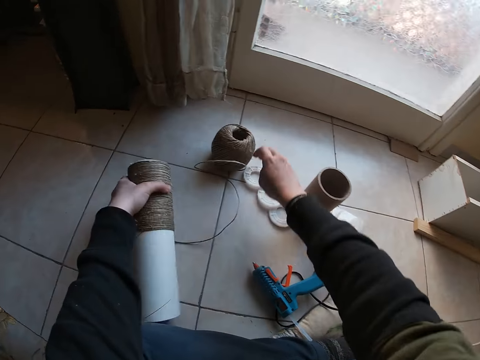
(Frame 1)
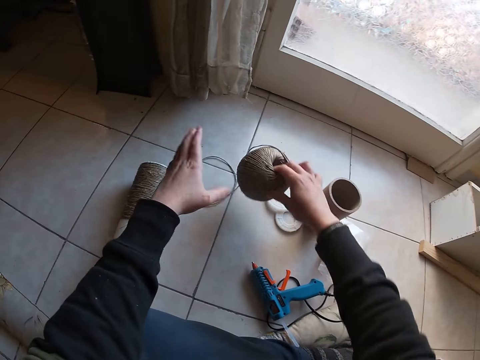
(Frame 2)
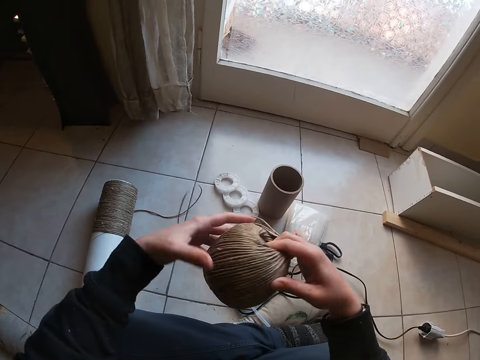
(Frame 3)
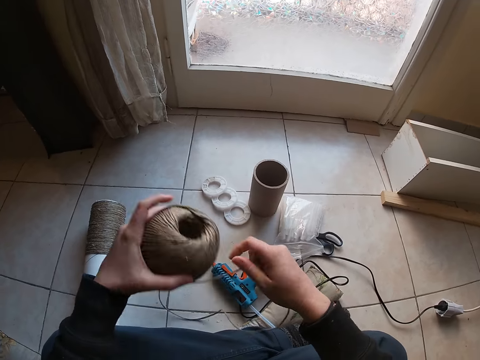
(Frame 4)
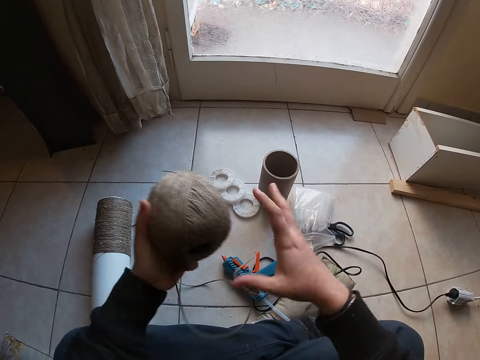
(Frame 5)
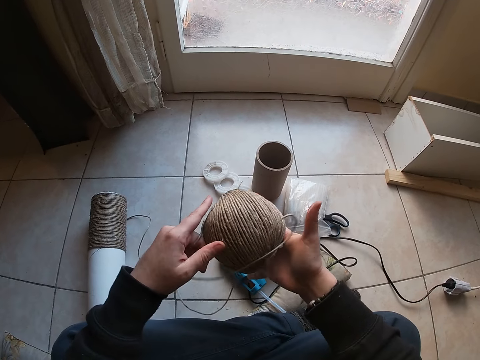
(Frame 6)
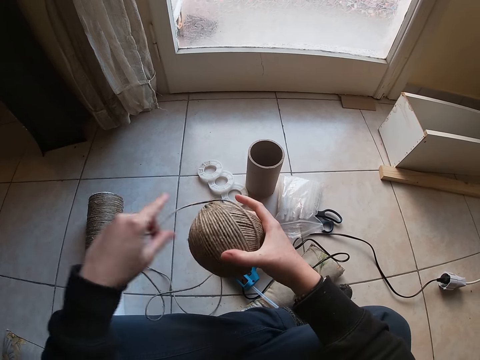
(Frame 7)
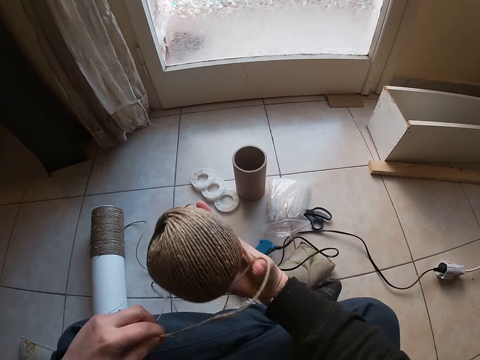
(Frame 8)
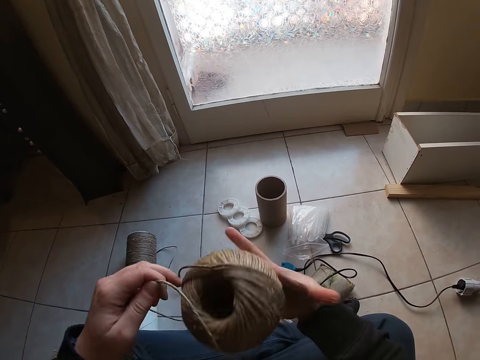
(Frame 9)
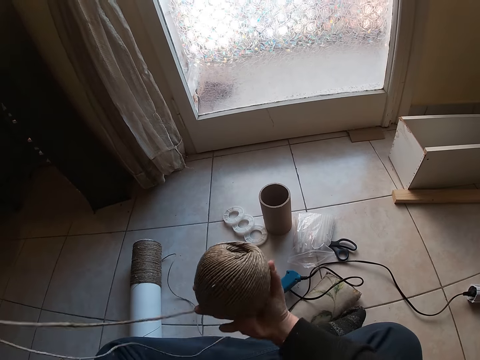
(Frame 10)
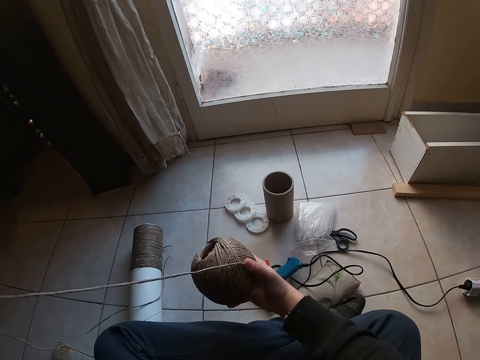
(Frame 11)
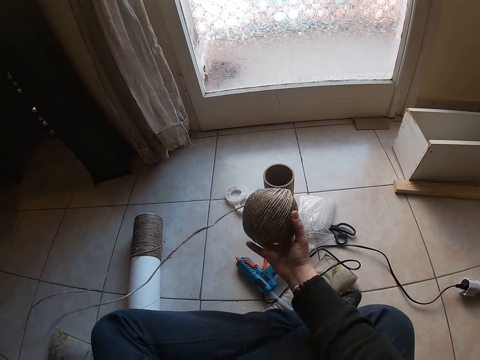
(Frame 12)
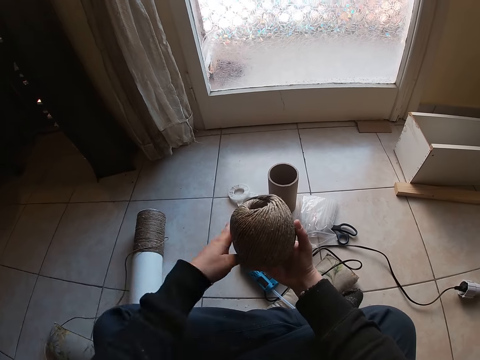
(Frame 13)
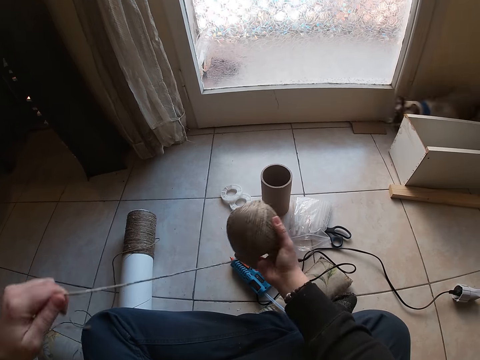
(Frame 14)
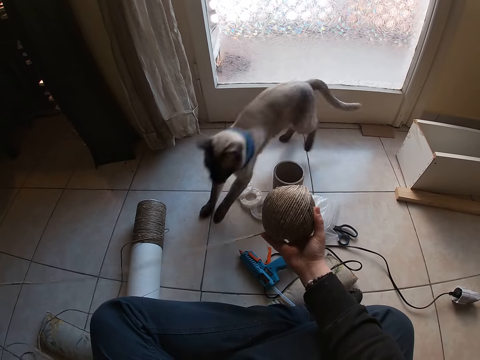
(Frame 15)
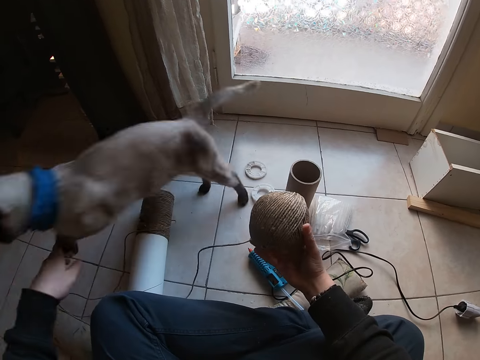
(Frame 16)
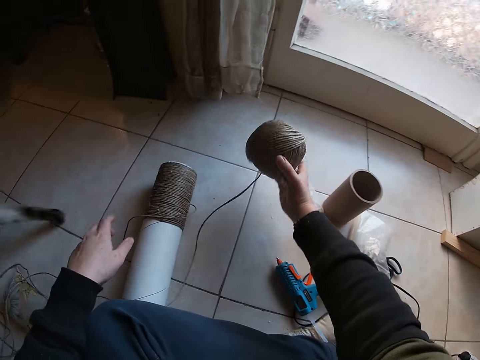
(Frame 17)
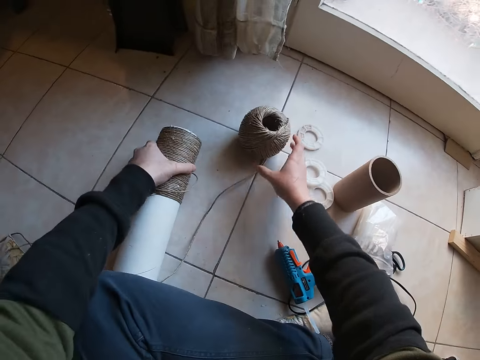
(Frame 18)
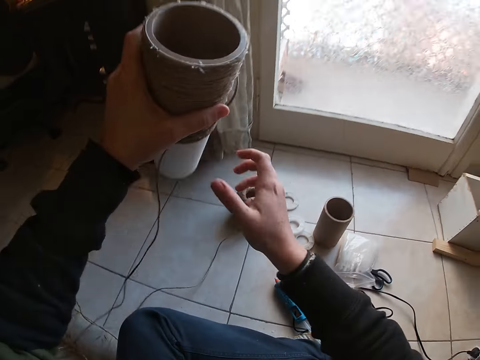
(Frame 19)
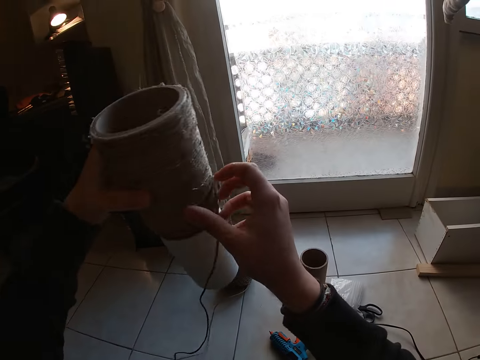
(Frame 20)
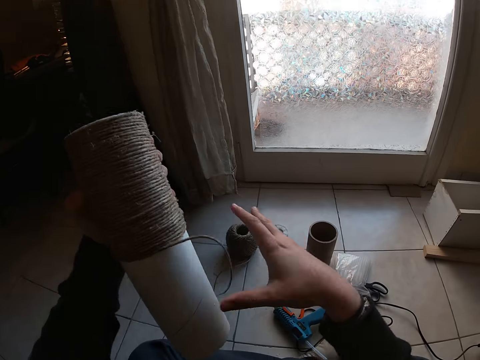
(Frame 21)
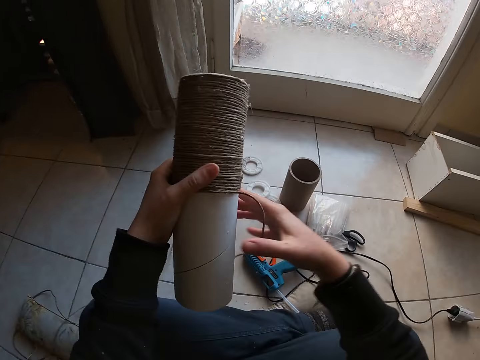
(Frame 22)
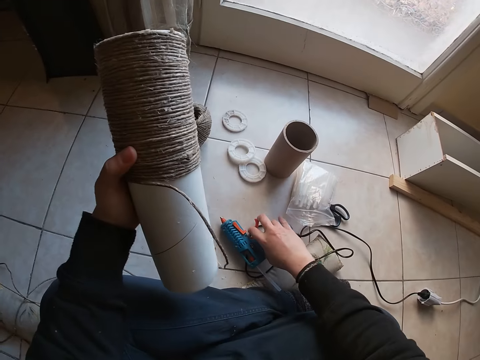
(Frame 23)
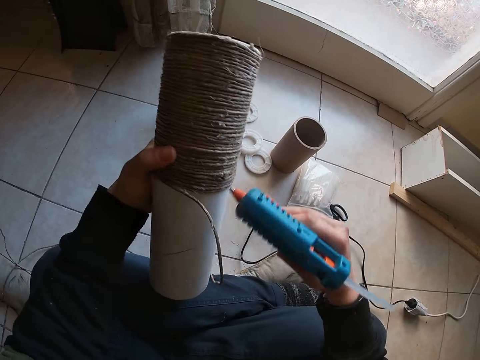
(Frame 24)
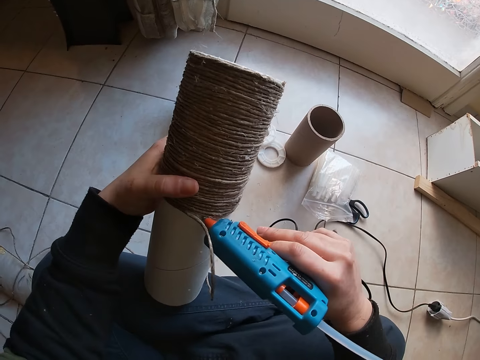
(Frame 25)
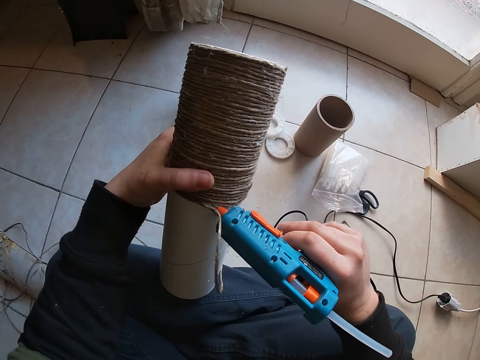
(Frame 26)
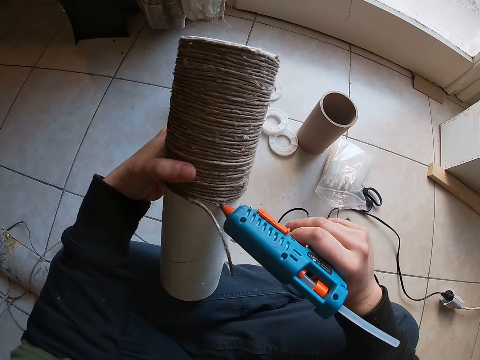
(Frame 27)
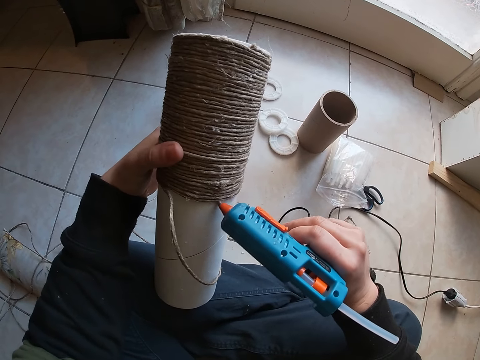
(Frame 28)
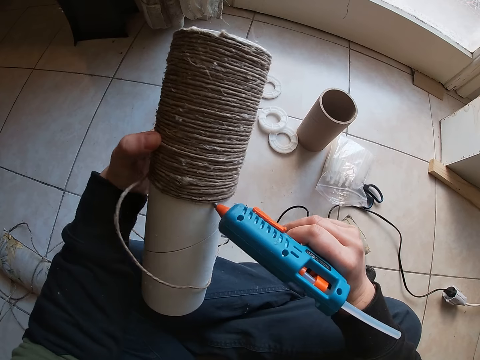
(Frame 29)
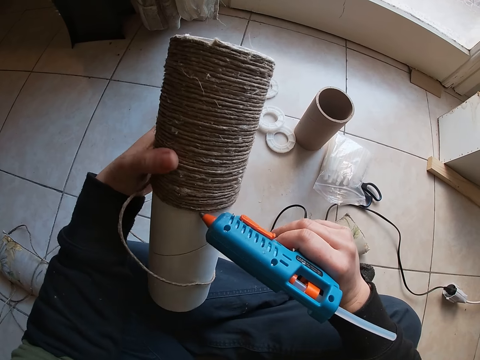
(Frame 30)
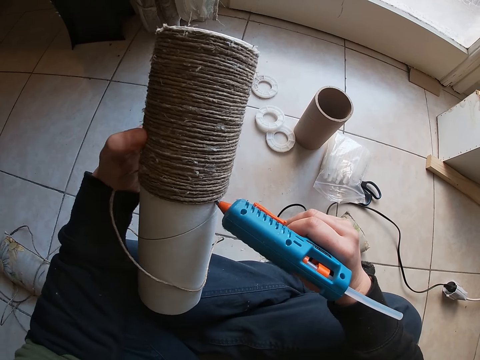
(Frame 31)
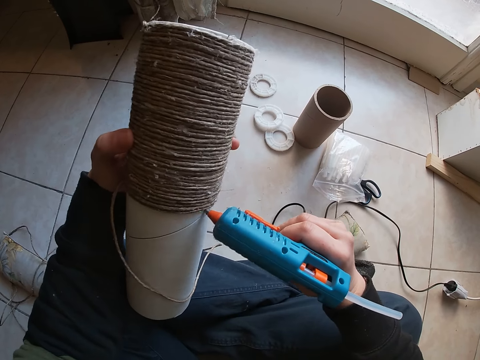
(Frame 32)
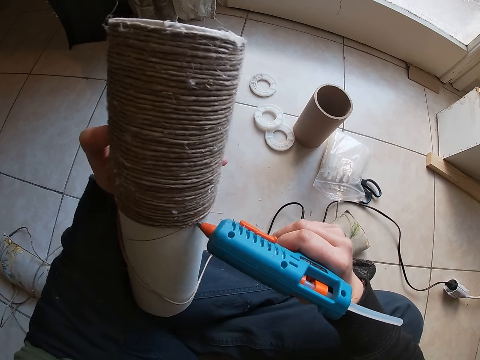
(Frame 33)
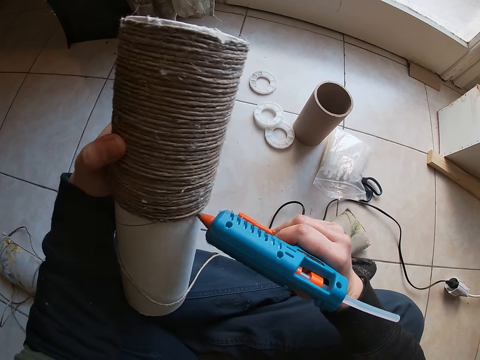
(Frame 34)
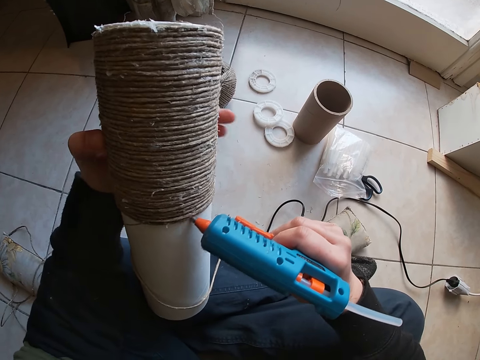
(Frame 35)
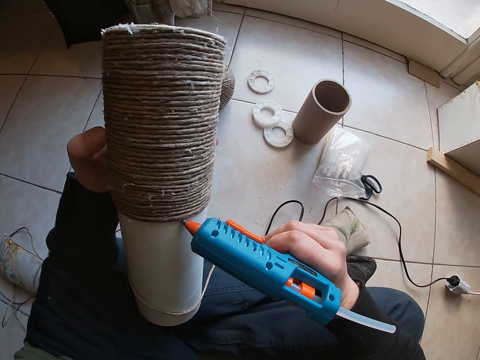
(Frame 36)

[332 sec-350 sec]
The camera wearer removes her right hand from the thread. She drops the thread reel or tube cardboard paper on the floor with her left hand. She picks up the thread or roll of rope on the floor with her right hand. She holds the thread with both hands and moves the roll of rope. She passes the thread to her left hand with her right hand. She pulls the thread with her right hand and unrolls the rope. She passes the thread to her right hand with her left hand. She pulls the thread with her left hand. The cat runs past the camera wearer. The camera wearer drops the thread on the floor with her right hand. She picks up the thread reel on the floor with her left hand. She holds the thread on the thread reel with her right hand. She holds the thread reel with both hands and moves the tube cardboard paper. She removes her right hand from the thread reel. She picks up the hot glue gun on the floor with her right hand. She drills the tube cardboard paper. She places the hot glue gun on the thread reel with her right hand. She adjusts the thread reel with her left hand.

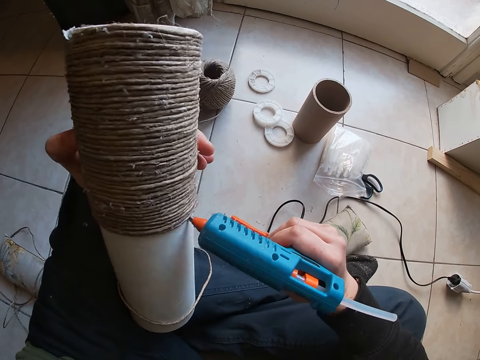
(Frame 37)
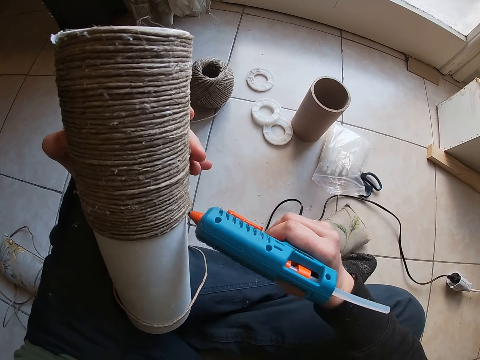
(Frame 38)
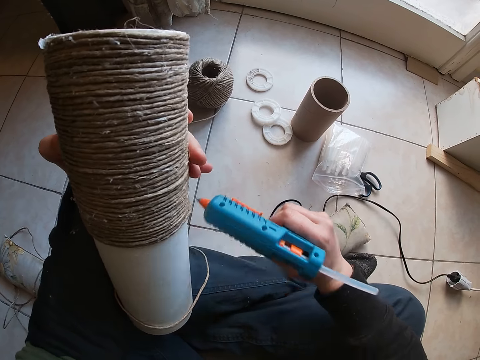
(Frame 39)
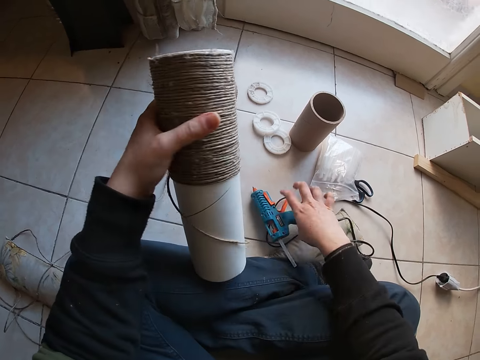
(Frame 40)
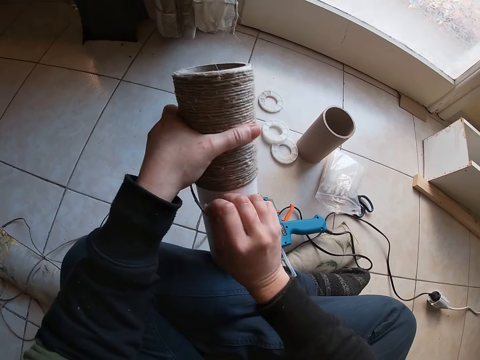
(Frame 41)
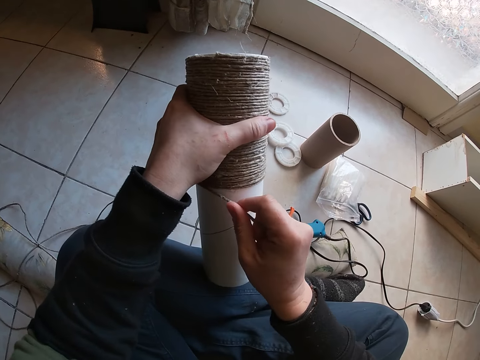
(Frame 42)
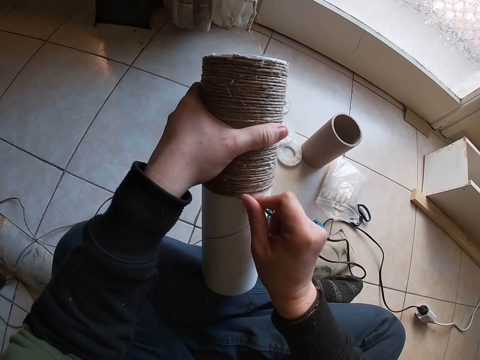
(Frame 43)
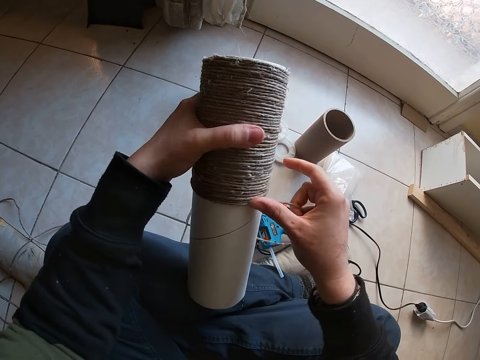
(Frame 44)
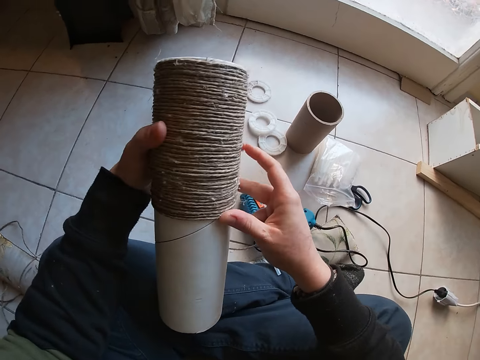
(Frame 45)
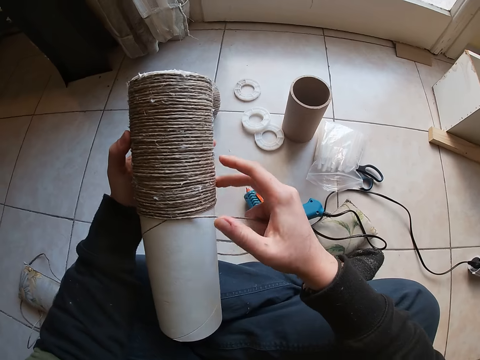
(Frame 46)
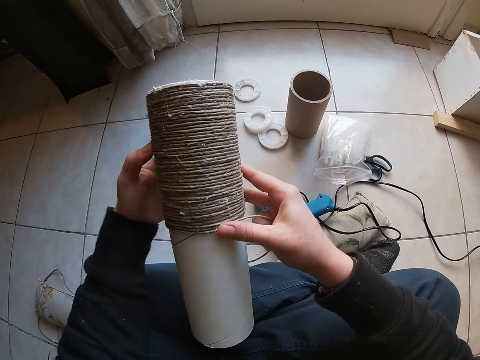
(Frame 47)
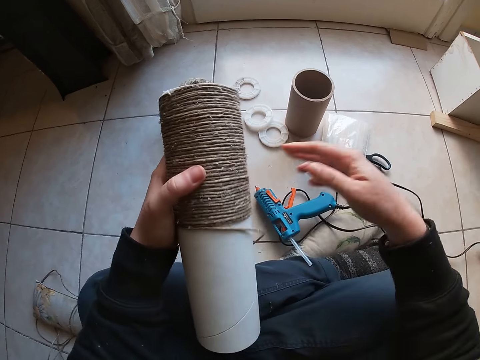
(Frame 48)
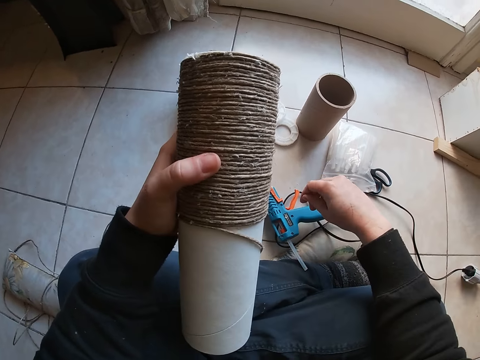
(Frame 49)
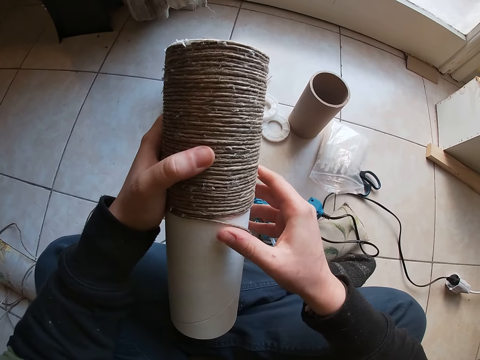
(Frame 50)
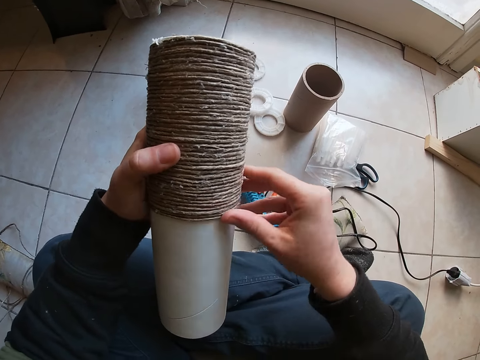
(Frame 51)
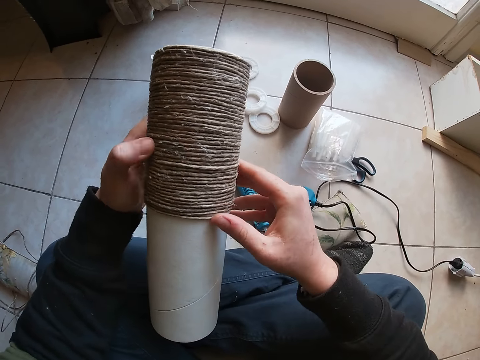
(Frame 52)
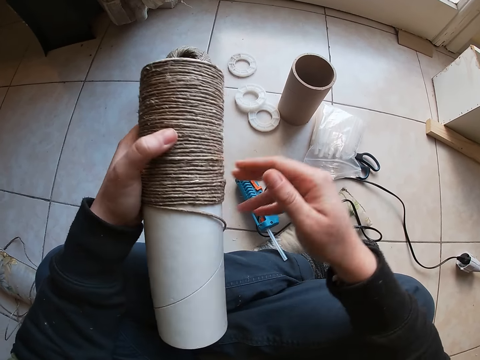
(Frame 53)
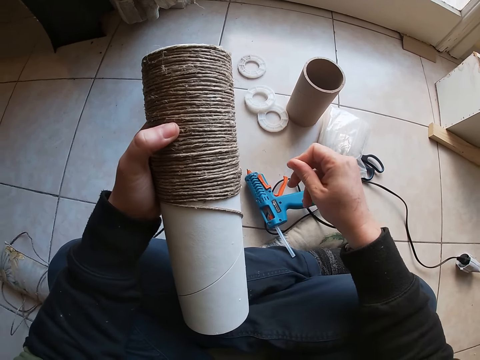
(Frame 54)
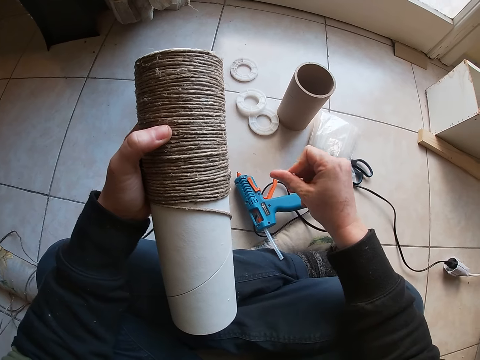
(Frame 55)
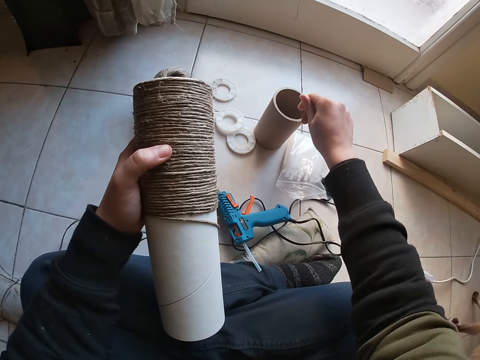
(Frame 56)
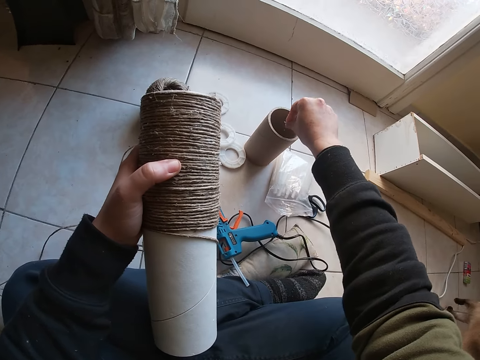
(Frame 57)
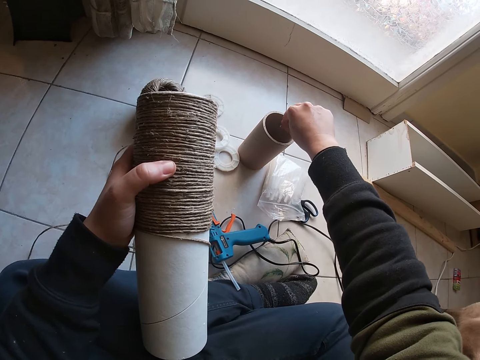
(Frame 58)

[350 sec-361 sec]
The camera wearer drops the hot glue gun on the floor with her right hand. She holds the thread or rope on the thread reel or tube cardboard paper with her right hand. She rolls the thread round the thread reel with her right hand. She removes her right hand from the thread. She moves her hand. She touches the thread reel with her right hand. She rolls the rope on the tube cardboard paper. She removes her right hand from the thread reel. She moves her hand. She drops some dirt inside the thread reel on the floor with her right hand.
